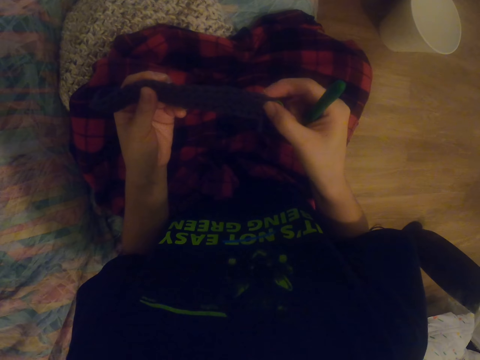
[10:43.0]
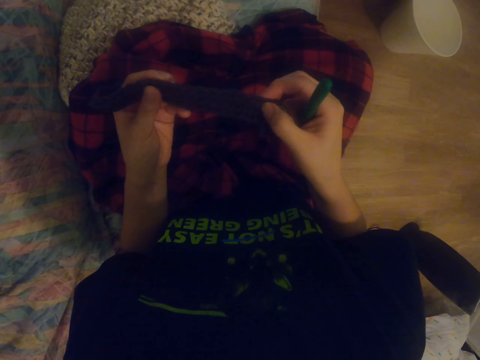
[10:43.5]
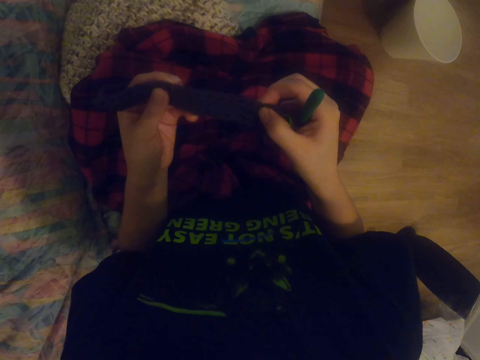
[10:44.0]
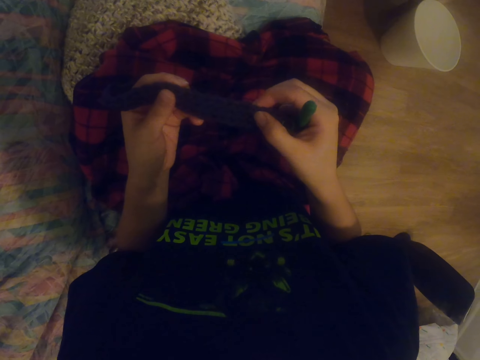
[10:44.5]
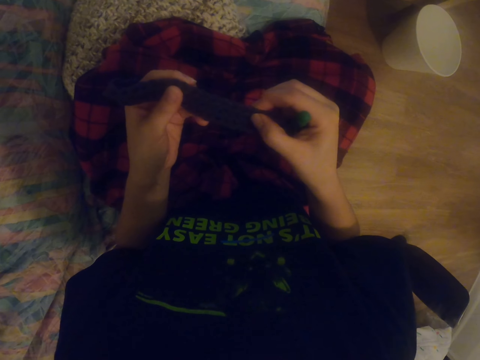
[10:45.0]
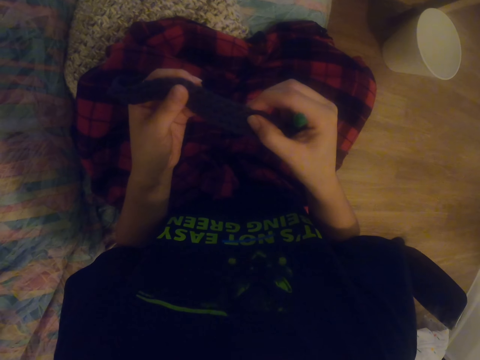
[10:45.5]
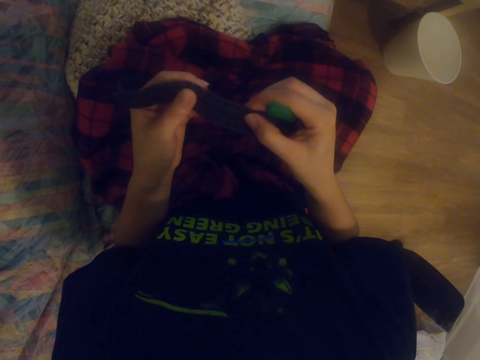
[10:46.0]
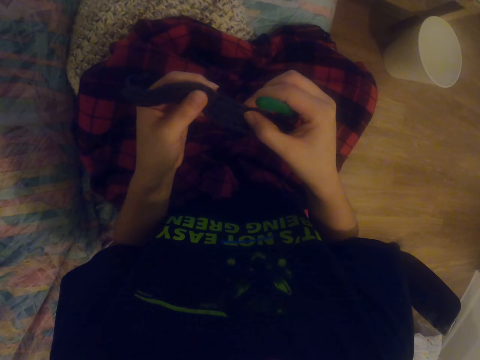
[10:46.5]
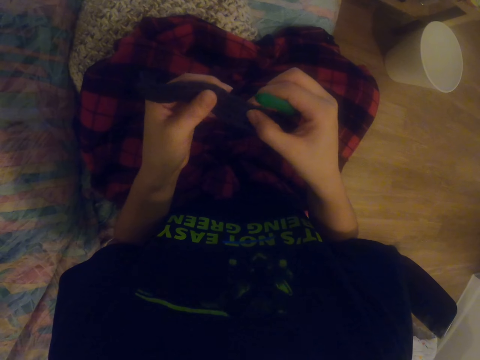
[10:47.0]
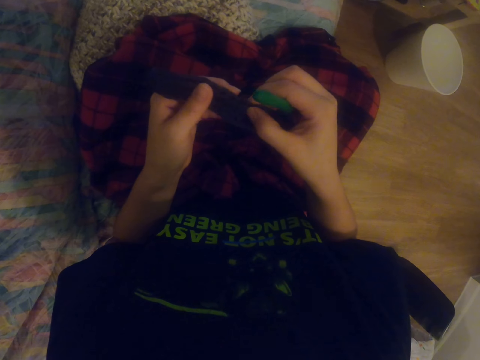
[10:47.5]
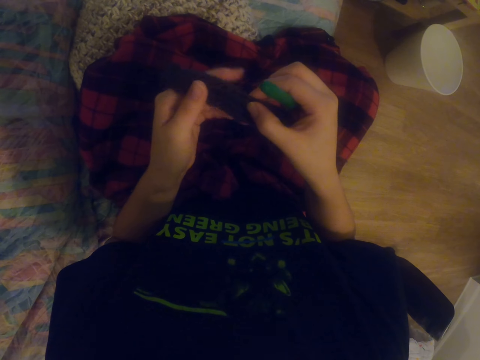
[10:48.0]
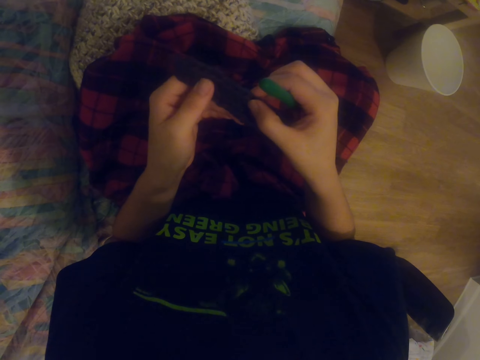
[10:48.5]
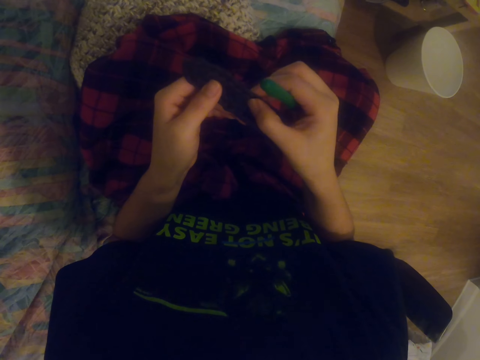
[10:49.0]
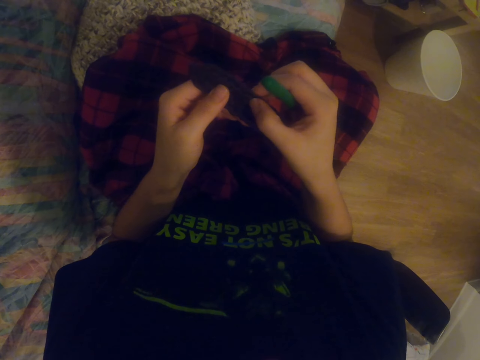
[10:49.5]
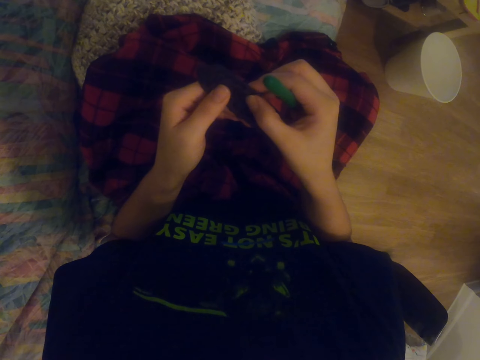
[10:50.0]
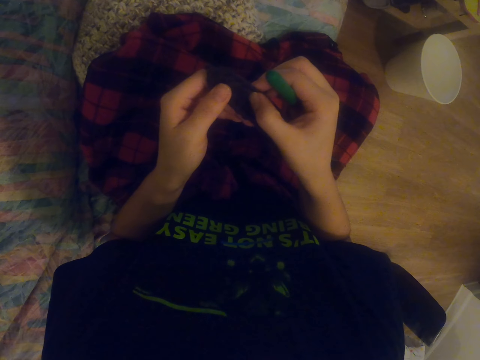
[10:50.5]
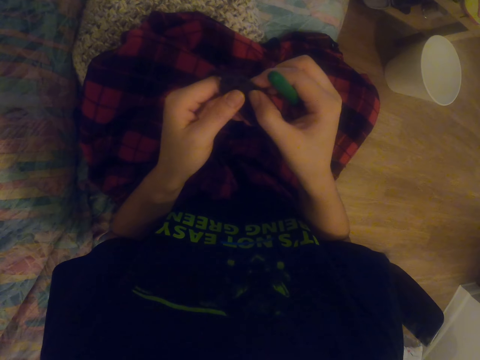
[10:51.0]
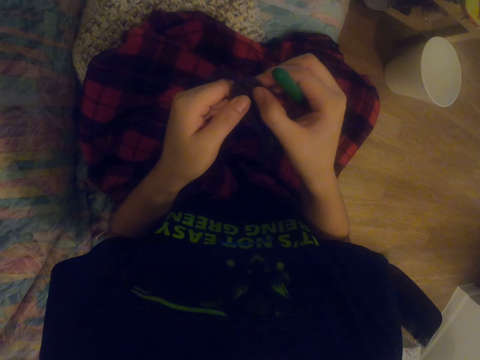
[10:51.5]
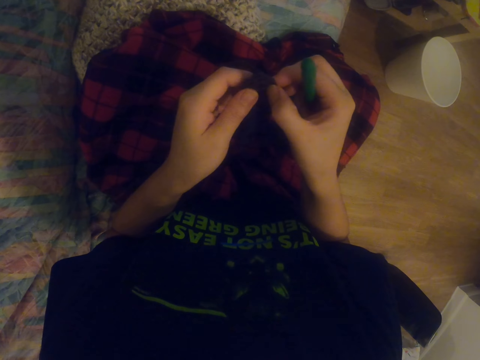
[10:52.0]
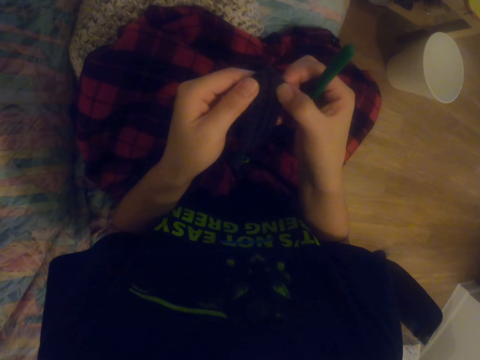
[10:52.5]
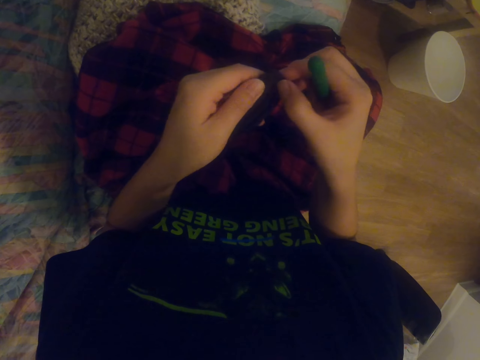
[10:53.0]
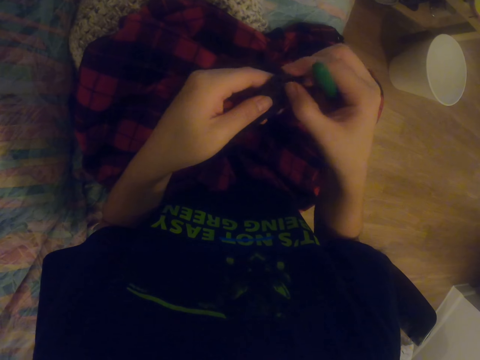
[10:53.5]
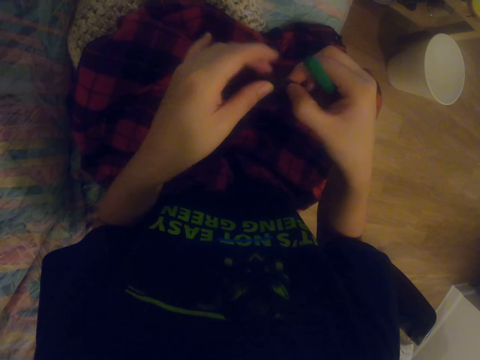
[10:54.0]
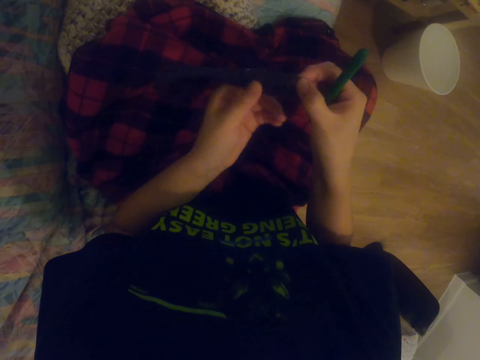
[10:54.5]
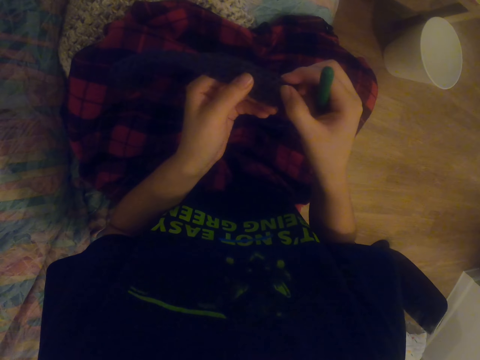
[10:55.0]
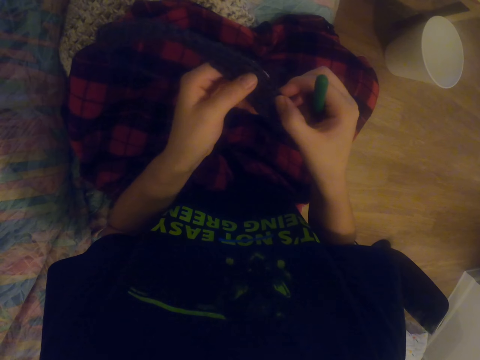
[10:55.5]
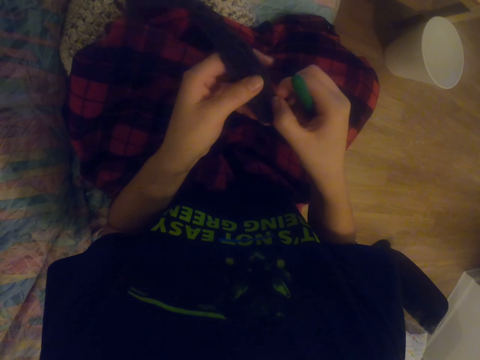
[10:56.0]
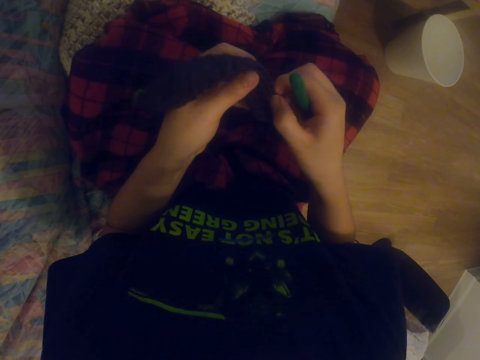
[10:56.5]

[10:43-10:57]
The camera wearer presses the sock. They count the spaces on the fabric. They press the sock repeatedly.

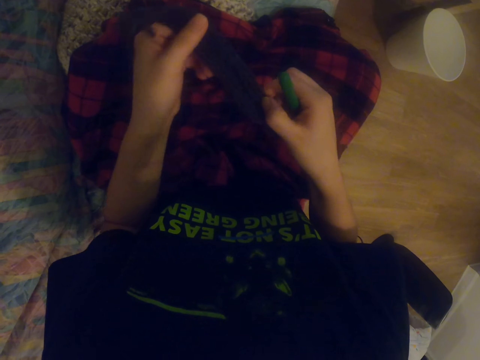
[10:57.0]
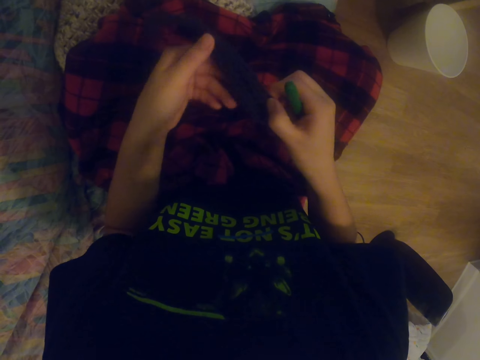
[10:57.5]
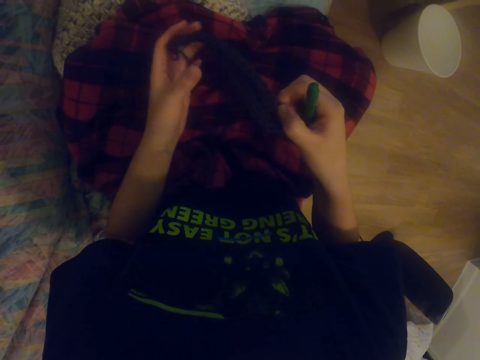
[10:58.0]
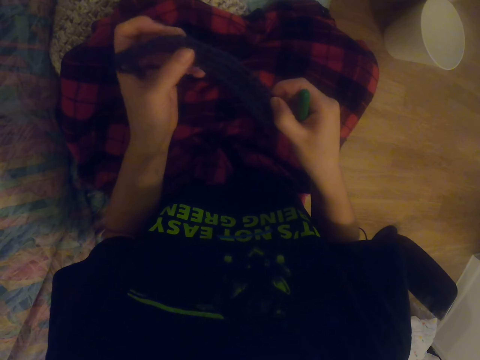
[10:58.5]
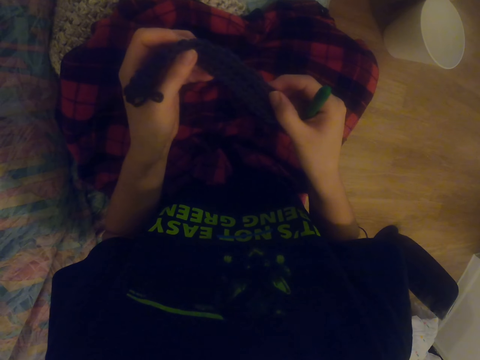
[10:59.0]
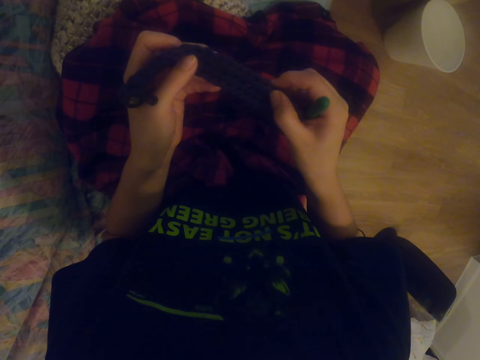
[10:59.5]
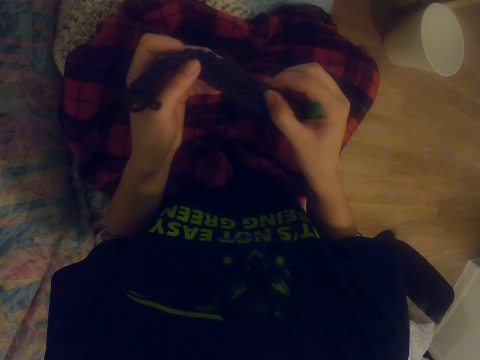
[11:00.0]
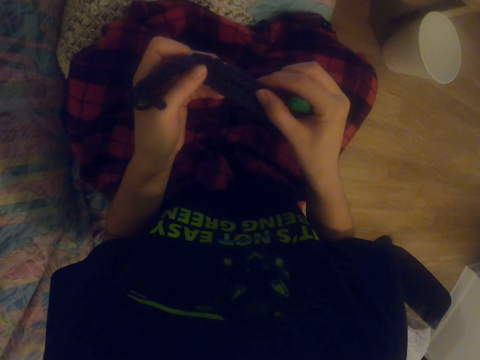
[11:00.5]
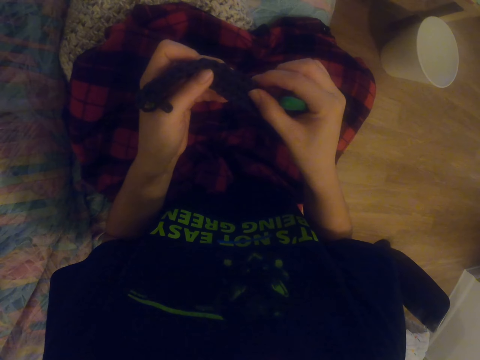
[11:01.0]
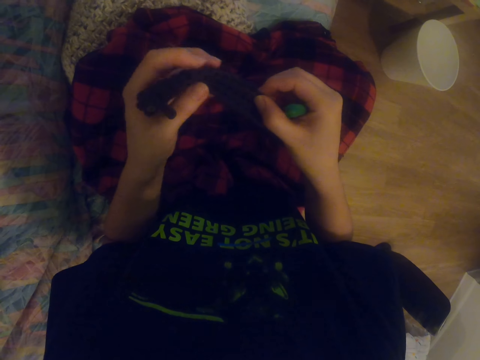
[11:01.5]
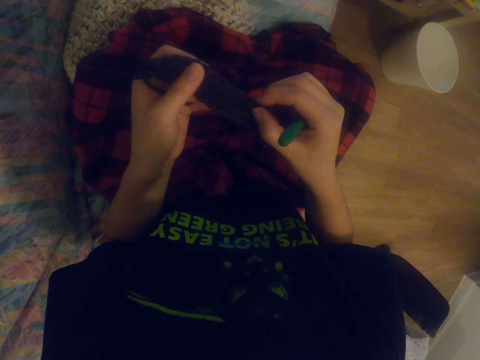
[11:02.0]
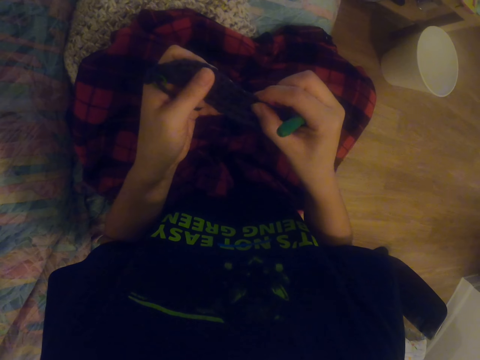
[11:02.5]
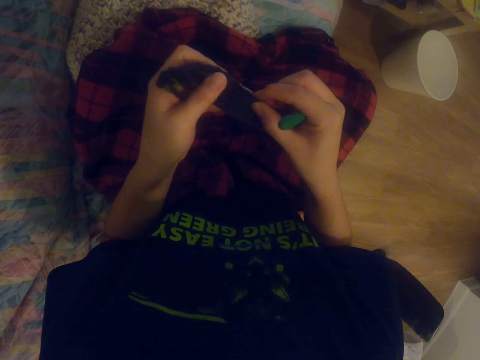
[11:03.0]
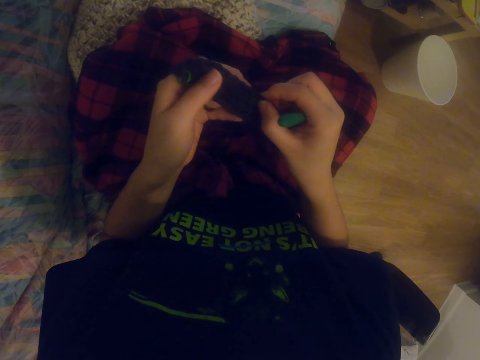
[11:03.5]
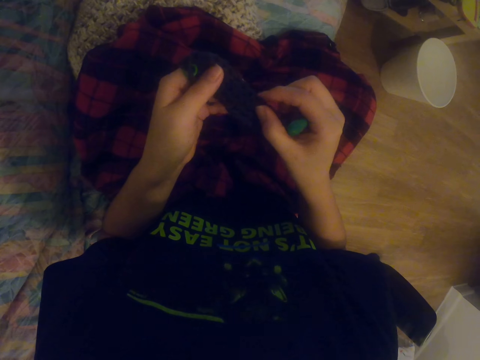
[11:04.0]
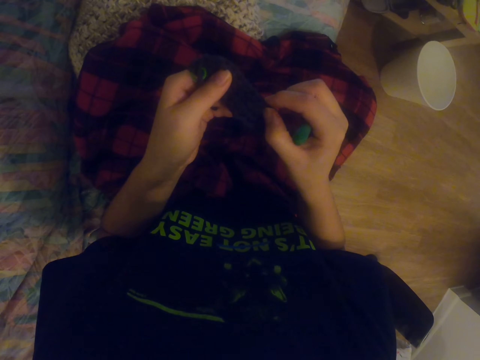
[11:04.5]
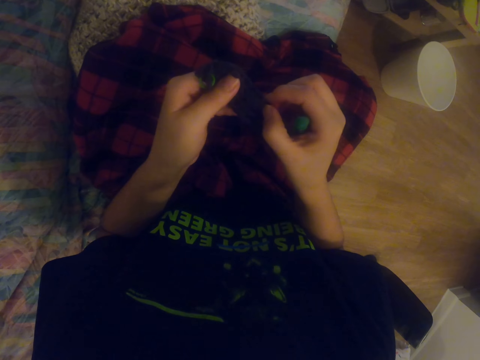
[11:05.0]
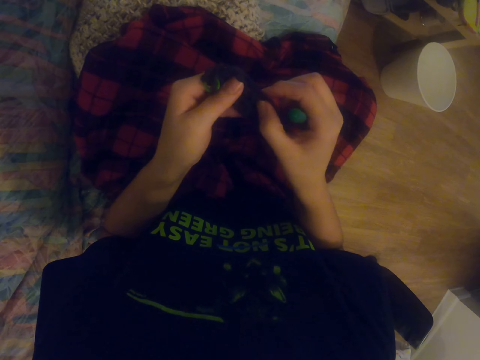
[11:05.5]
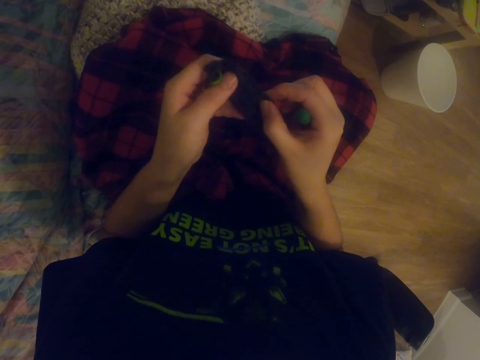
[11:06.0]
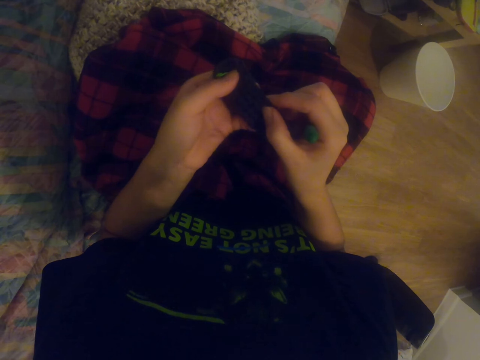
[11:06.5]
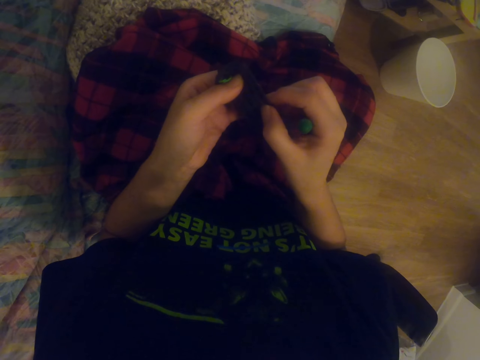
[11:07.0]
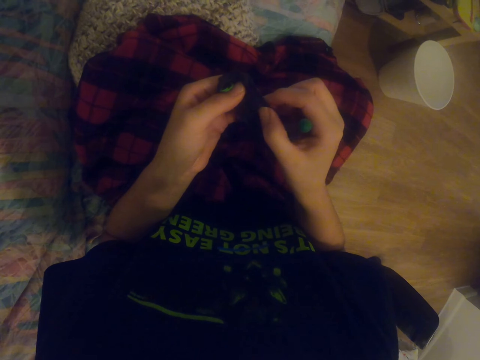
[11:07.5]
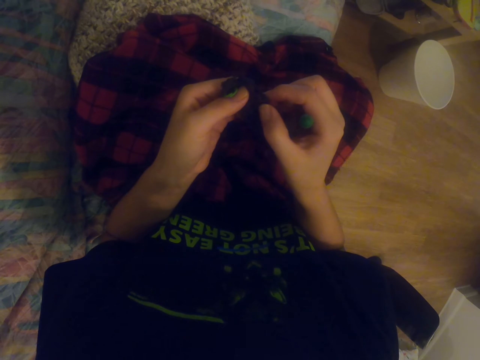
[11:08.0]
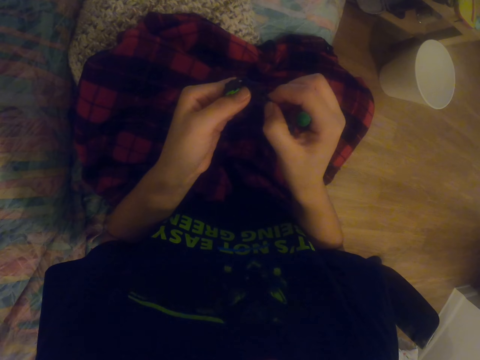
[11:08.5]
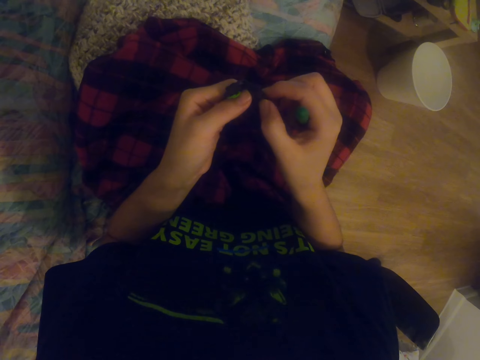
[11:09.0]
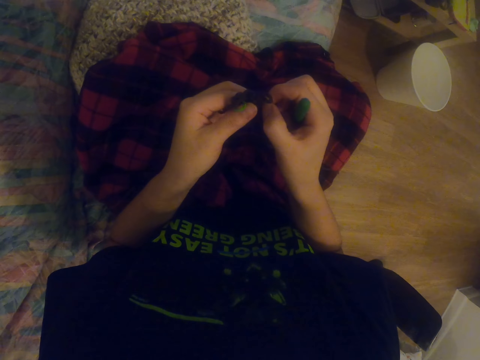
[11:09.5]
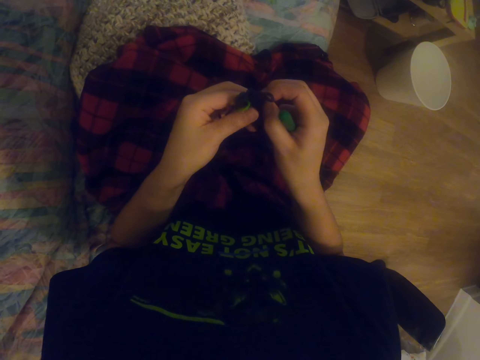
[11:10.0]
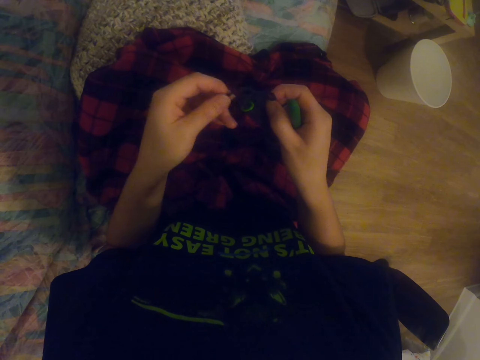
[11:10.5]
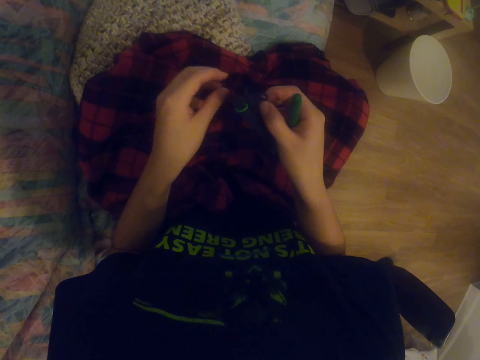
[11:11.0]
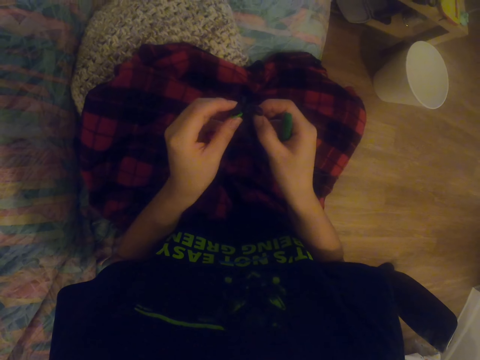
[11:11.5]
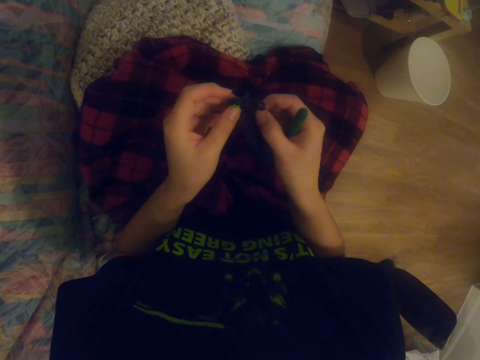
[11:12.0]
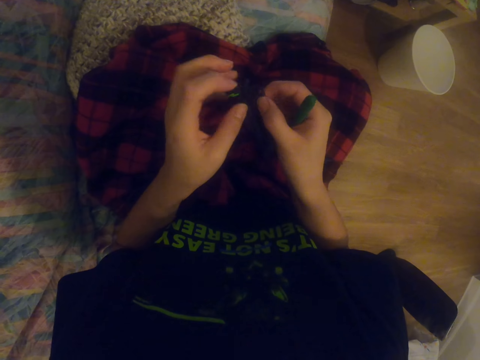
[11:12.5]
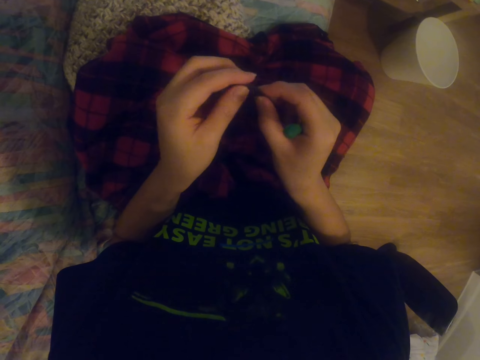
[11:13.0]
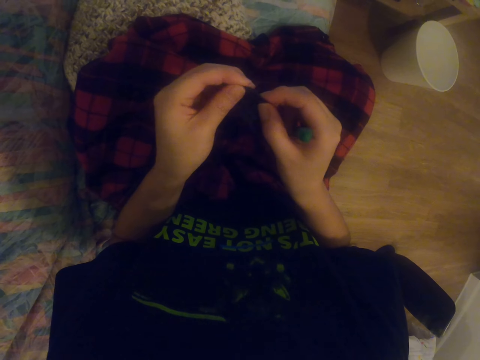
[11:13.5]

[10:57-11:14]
The camera wearer presses the sock repeatedly. They move the yarn.
